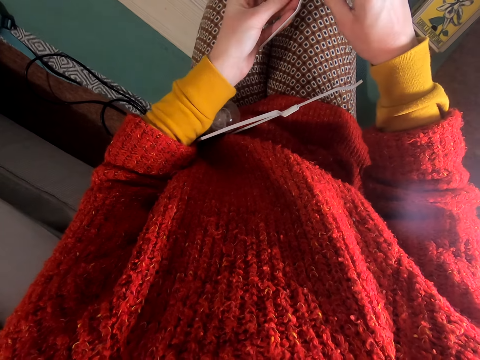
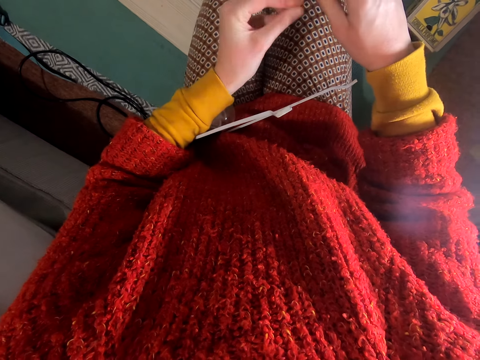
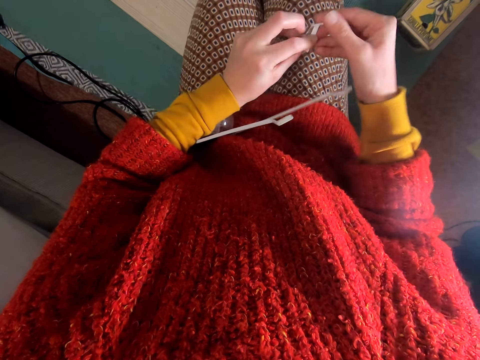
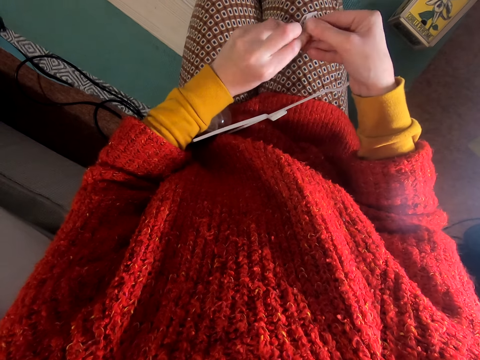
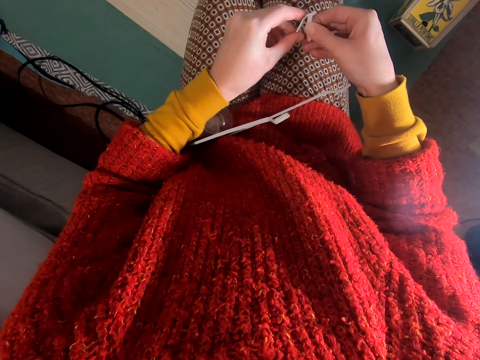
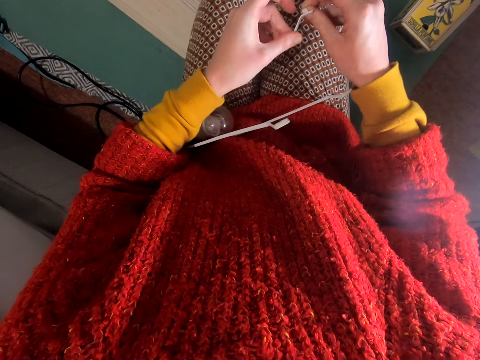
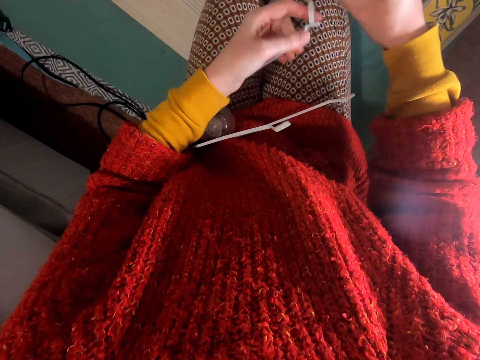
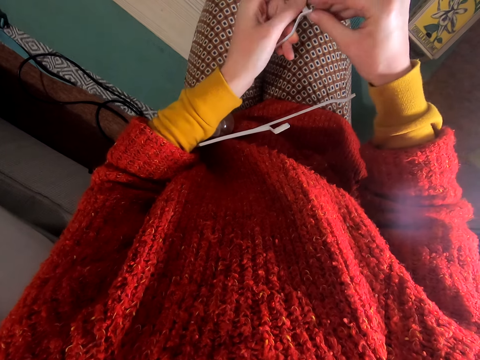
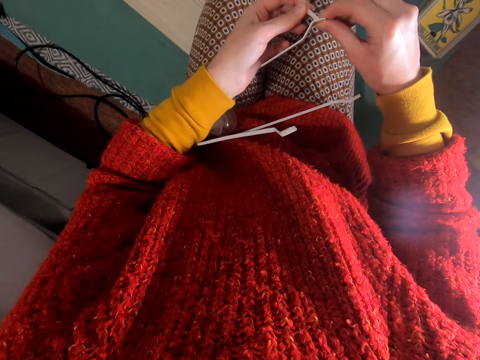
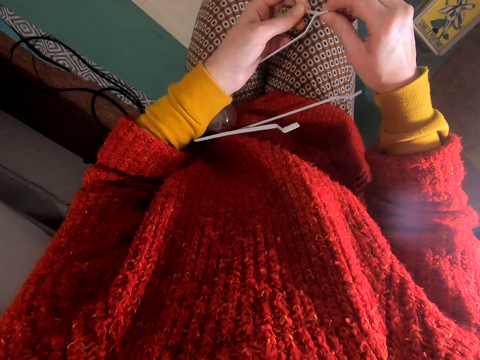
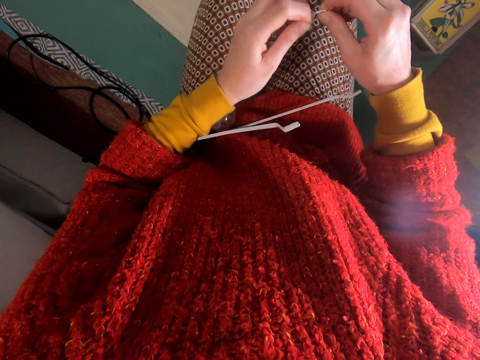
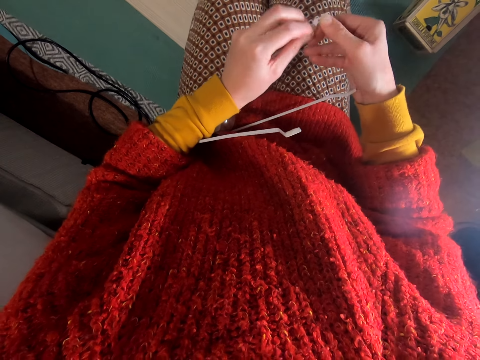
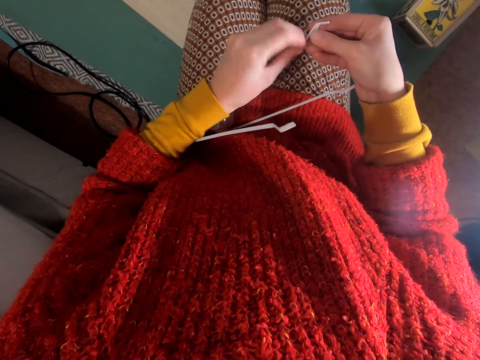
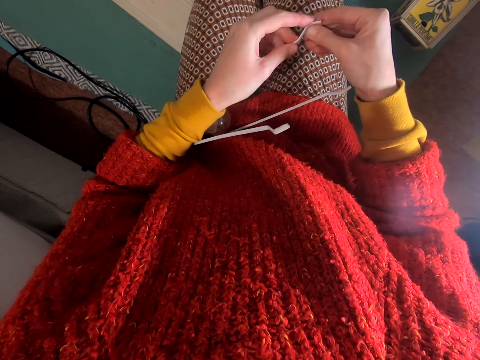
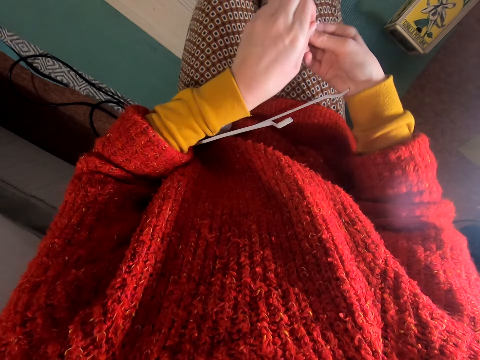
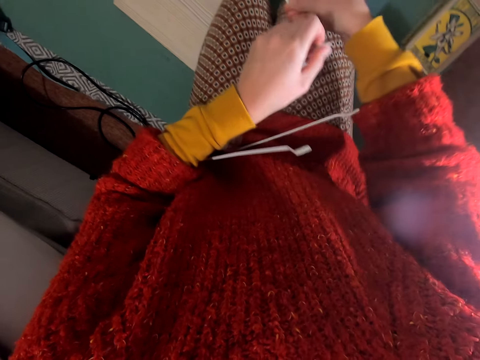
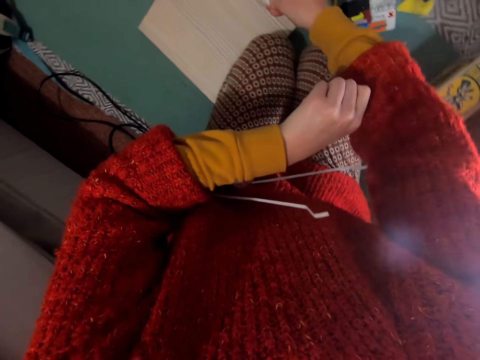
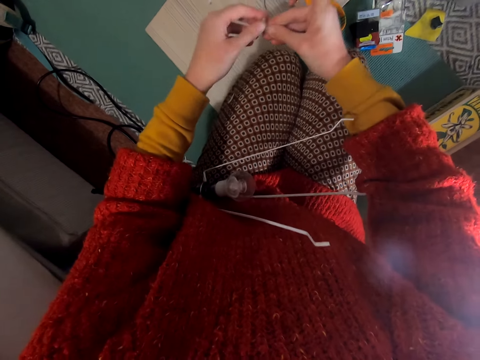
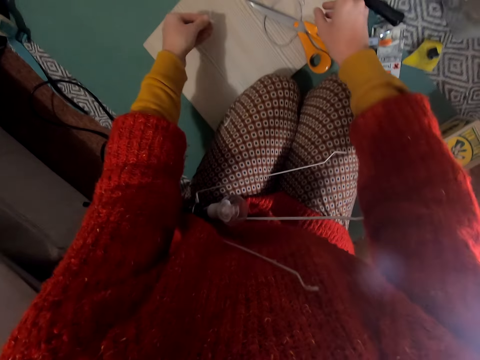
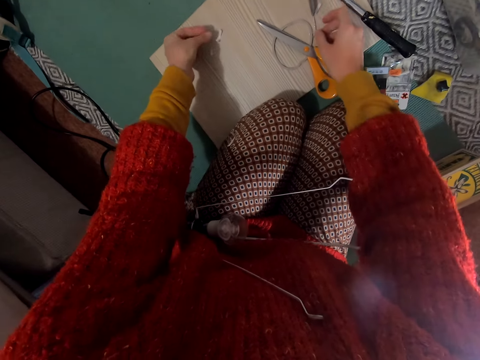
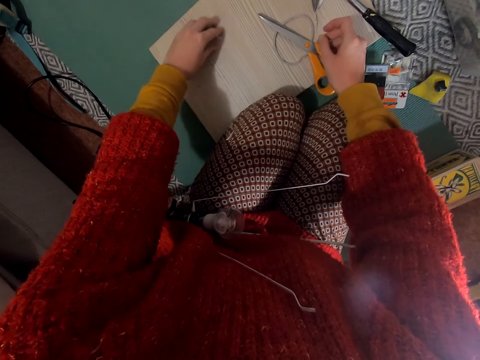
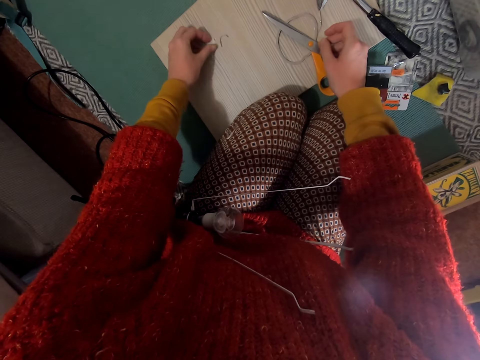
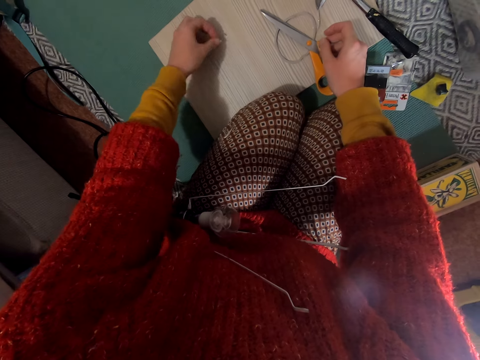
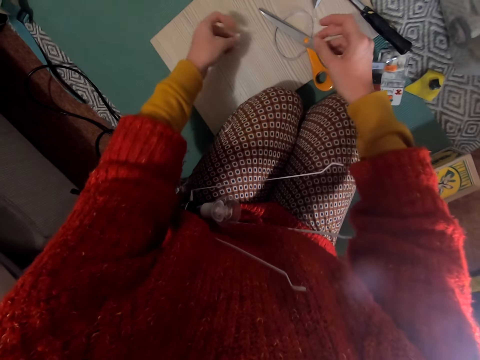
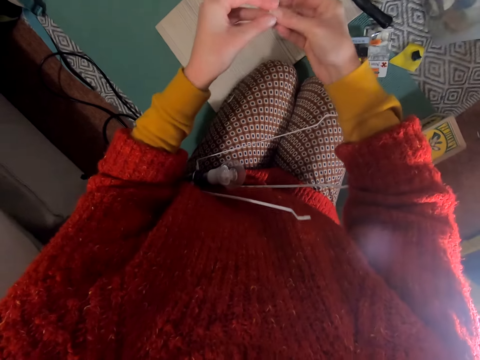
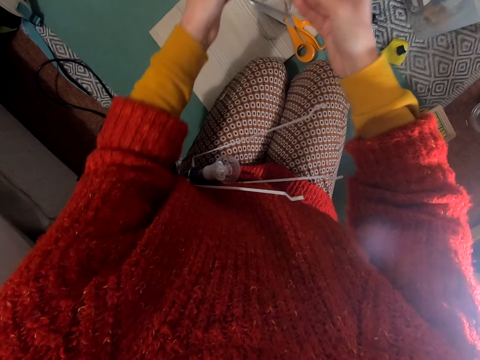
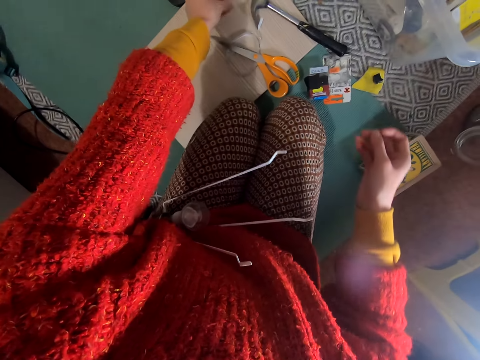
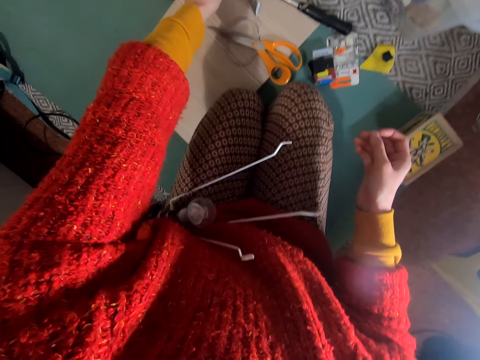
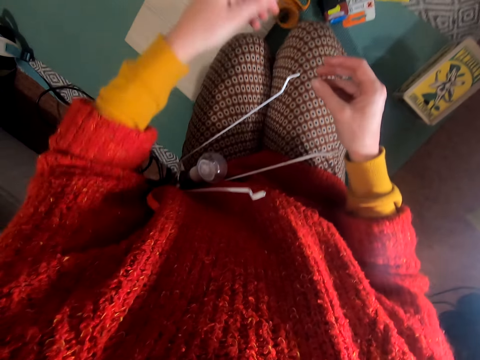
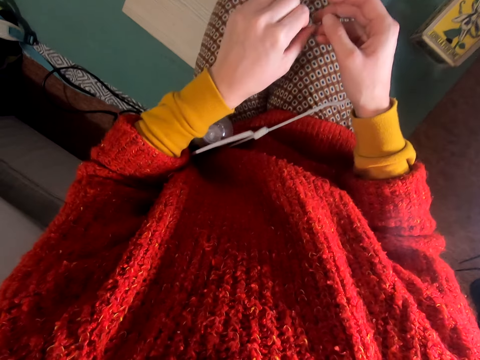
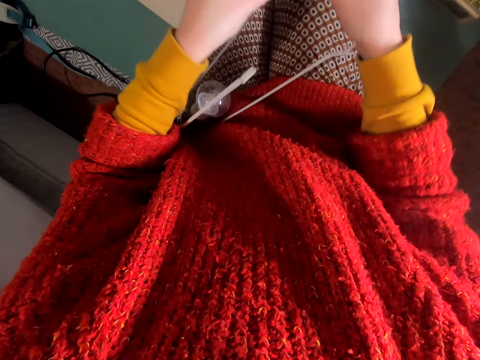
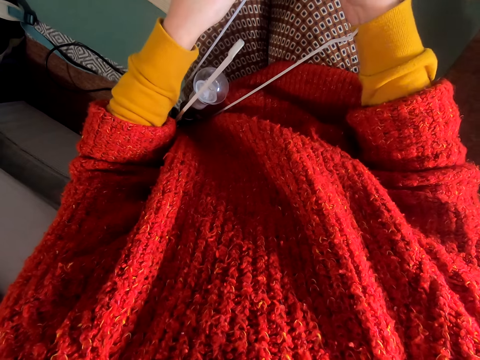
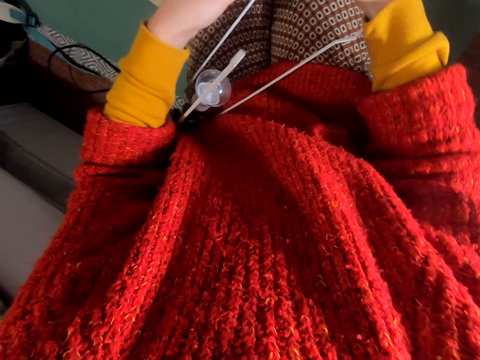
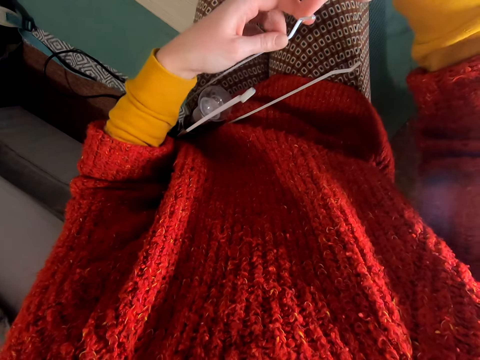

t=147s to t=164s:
The camera wearer wraps with the cellotape. They drop the cellotape on the table, pick pieces of cellotape from the table and place the piece of cellotape on the tape.

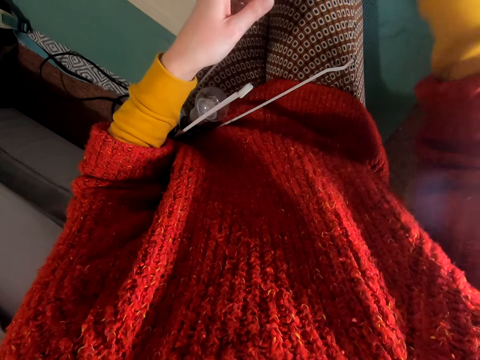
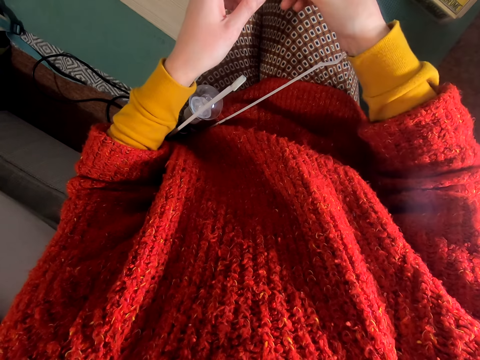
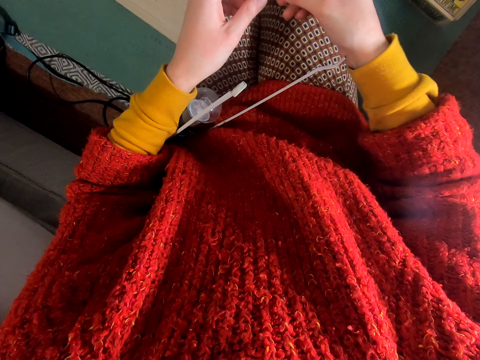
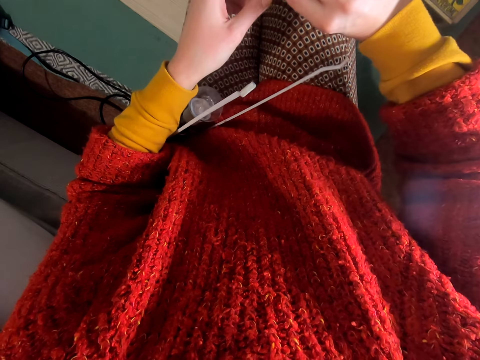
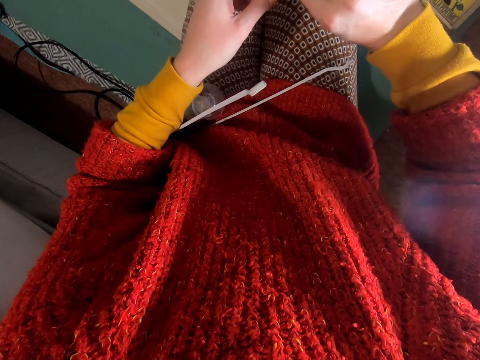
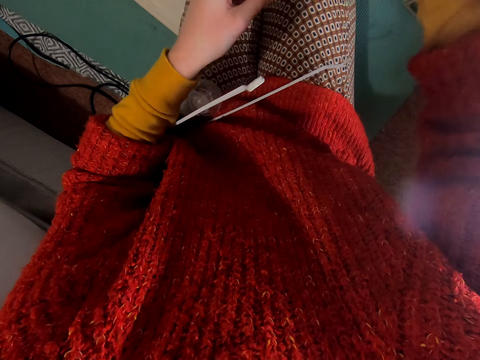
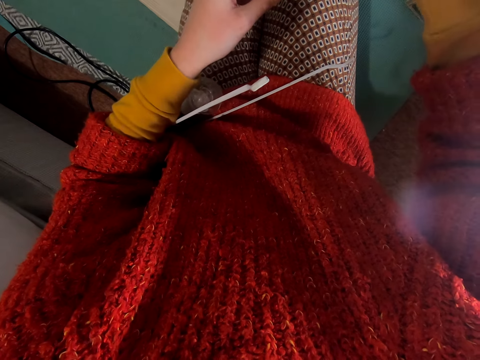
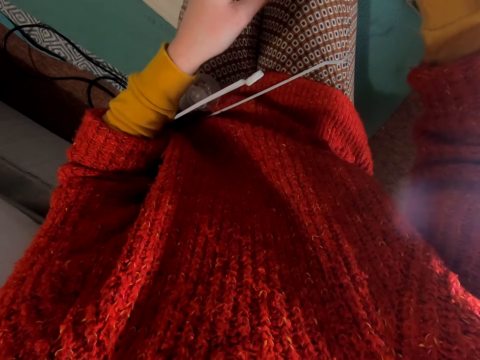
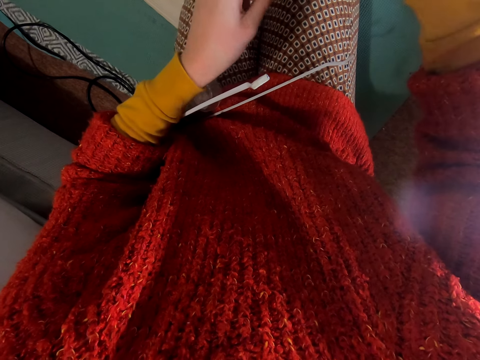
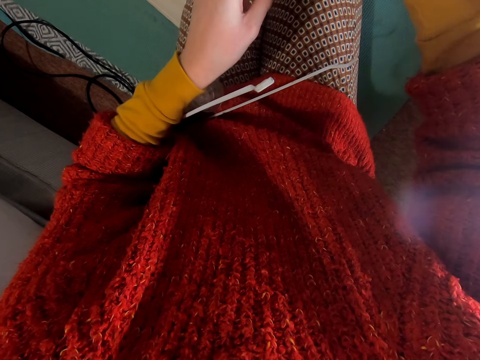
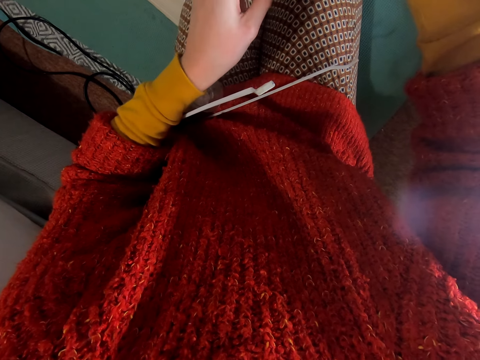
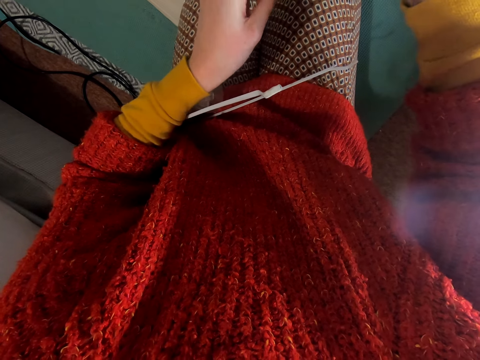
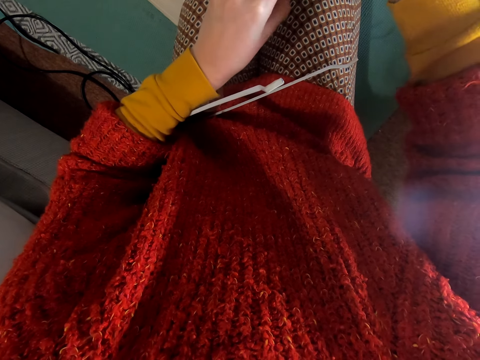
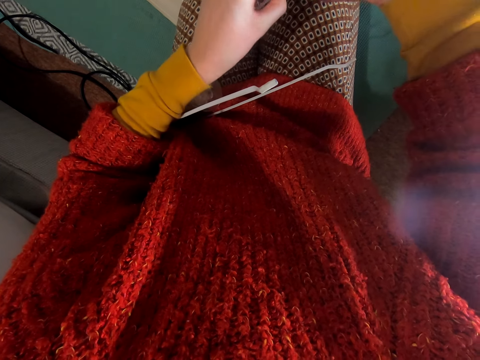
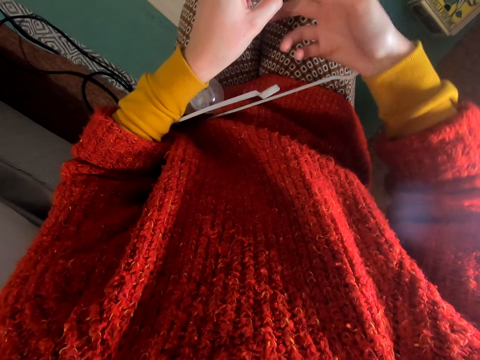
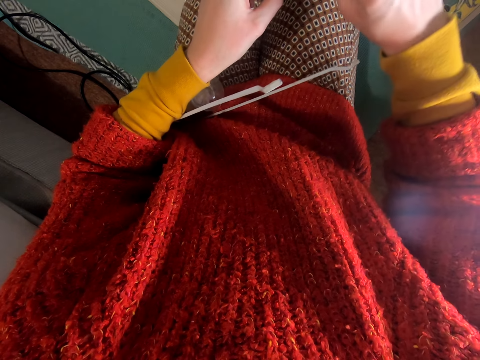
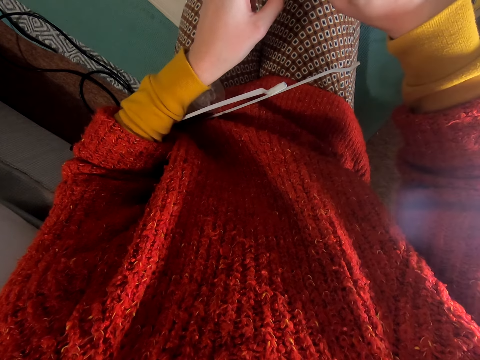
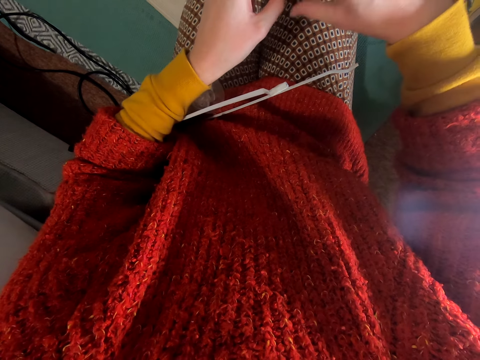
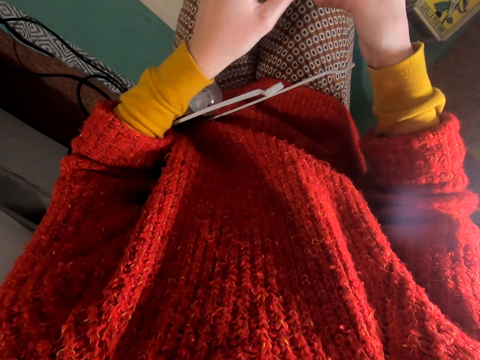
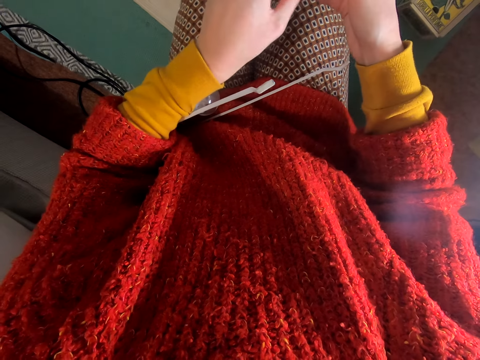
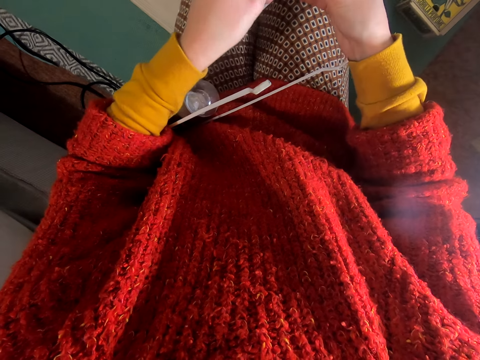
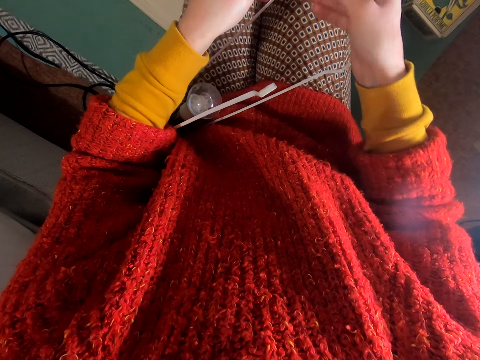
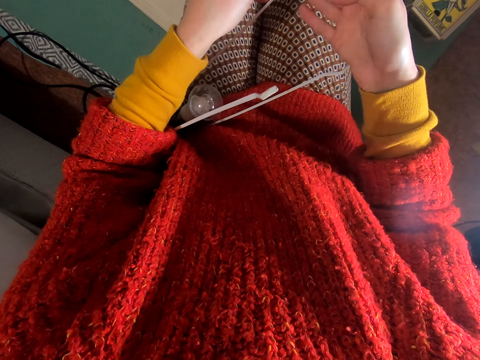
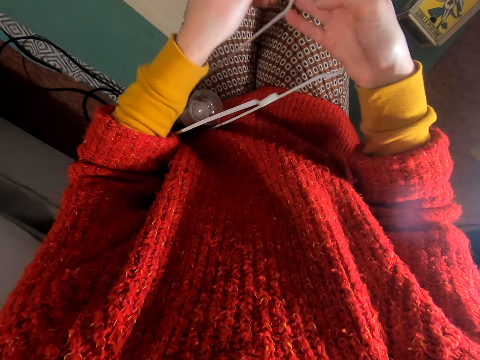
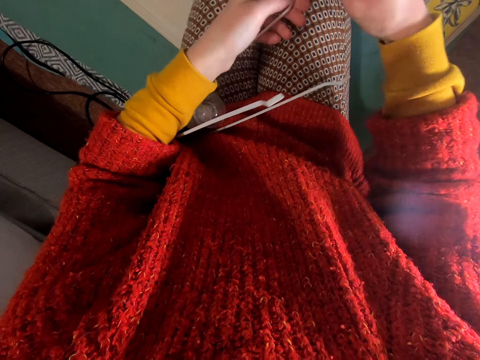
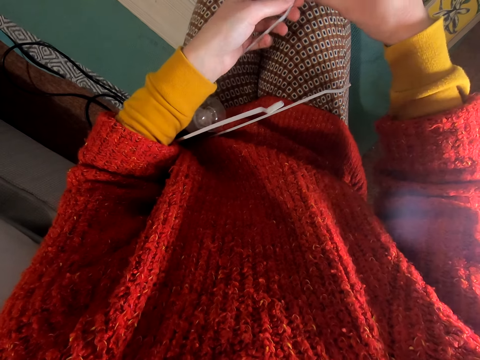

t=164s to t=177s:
The camera wearer fixes the part of the lamp. They unwrap the cellotape and adjust the lamp.
